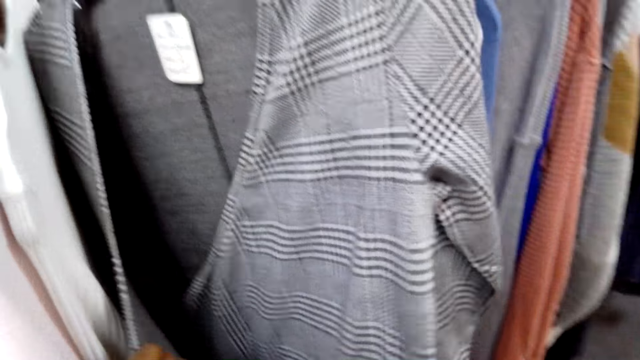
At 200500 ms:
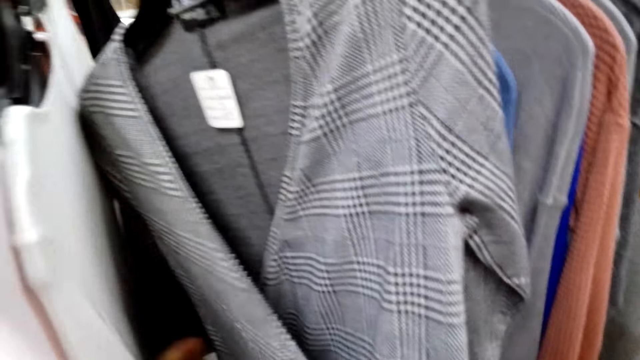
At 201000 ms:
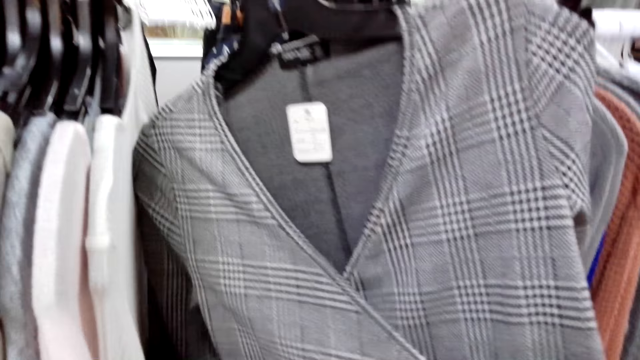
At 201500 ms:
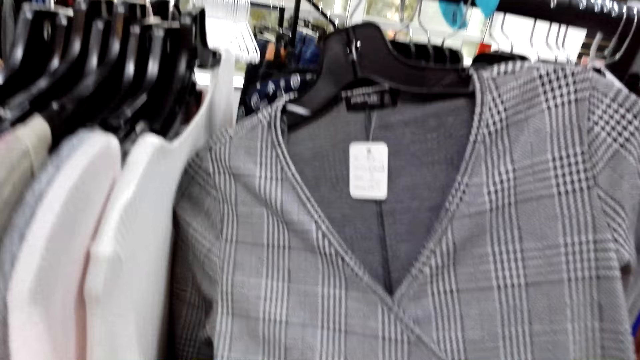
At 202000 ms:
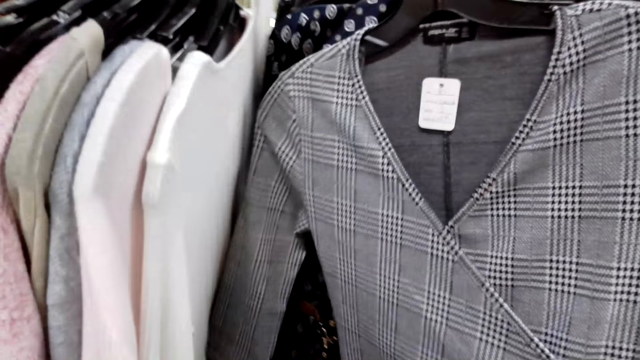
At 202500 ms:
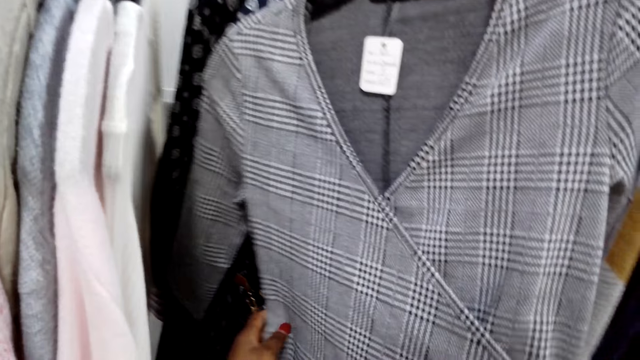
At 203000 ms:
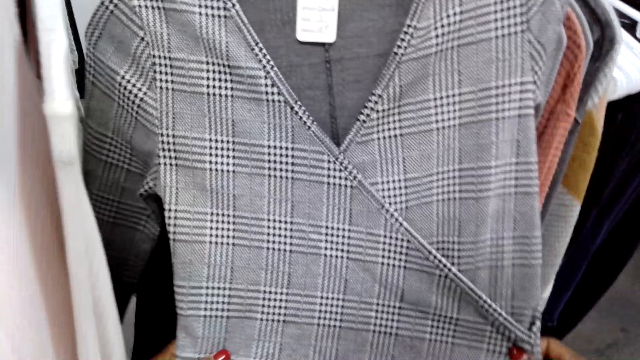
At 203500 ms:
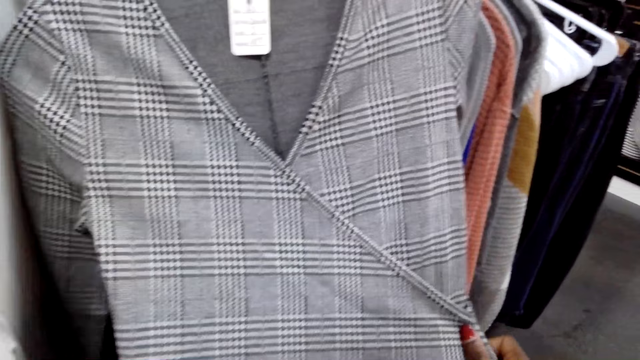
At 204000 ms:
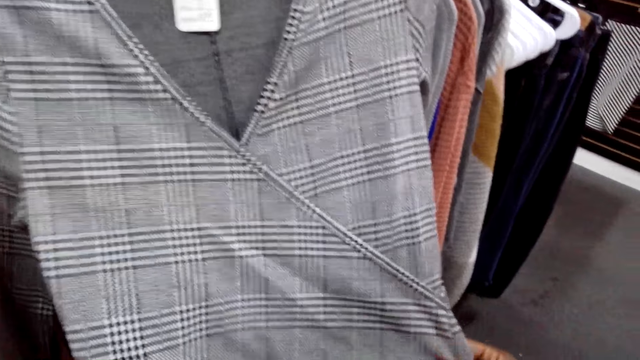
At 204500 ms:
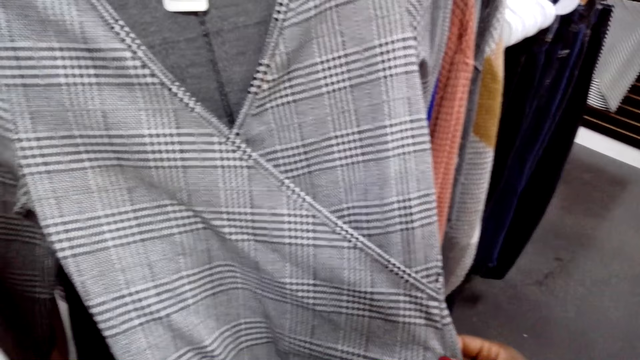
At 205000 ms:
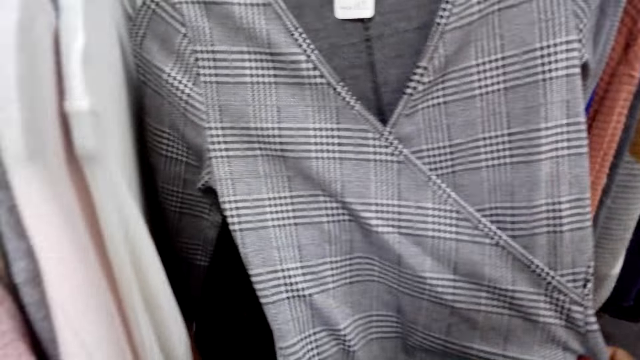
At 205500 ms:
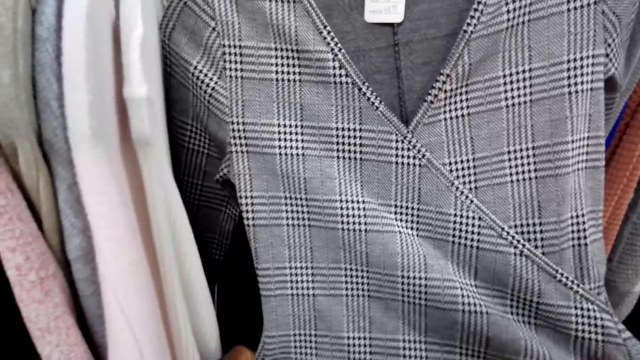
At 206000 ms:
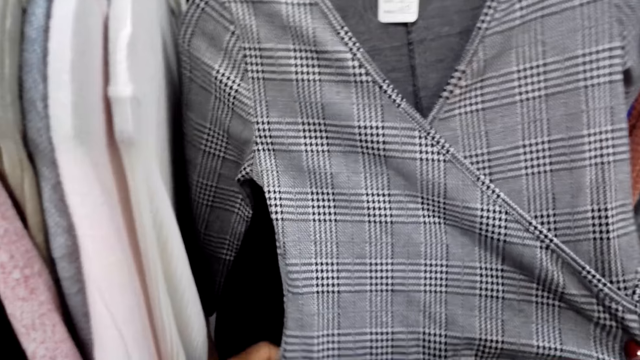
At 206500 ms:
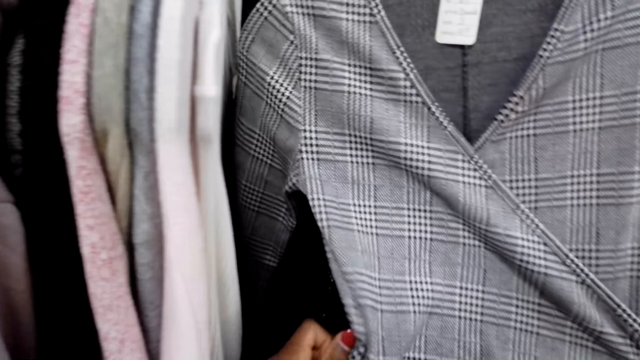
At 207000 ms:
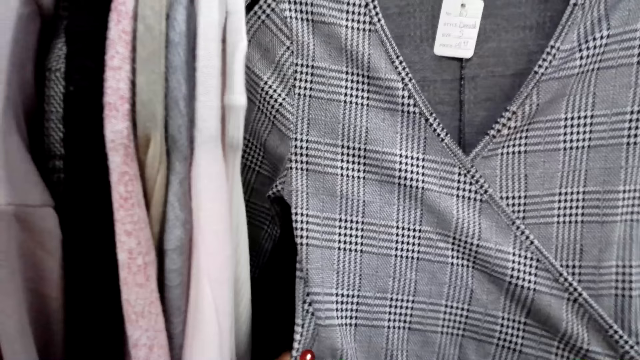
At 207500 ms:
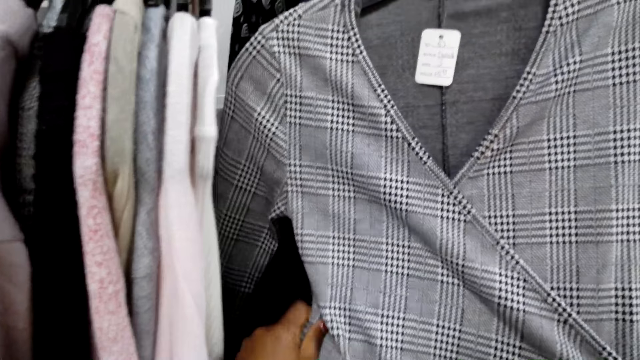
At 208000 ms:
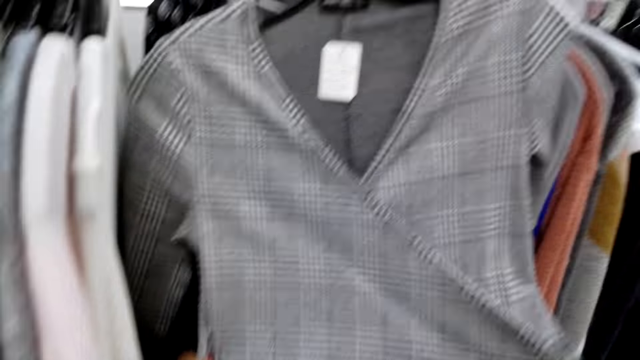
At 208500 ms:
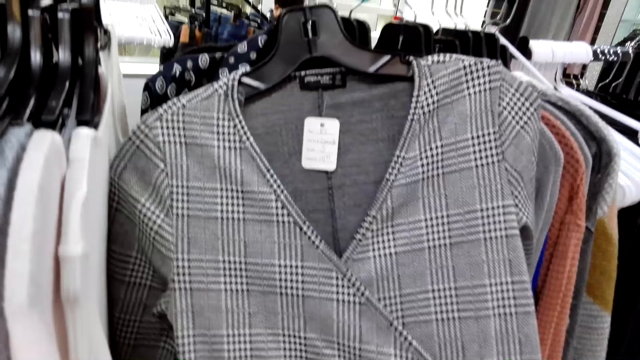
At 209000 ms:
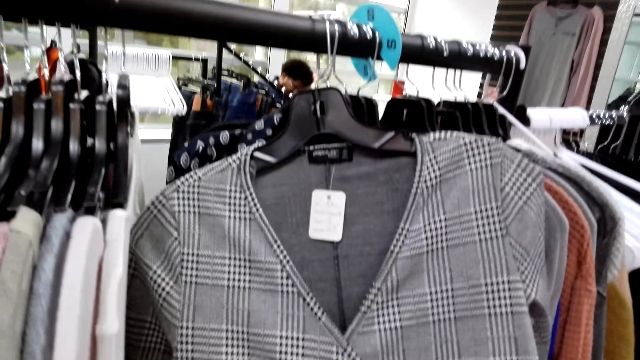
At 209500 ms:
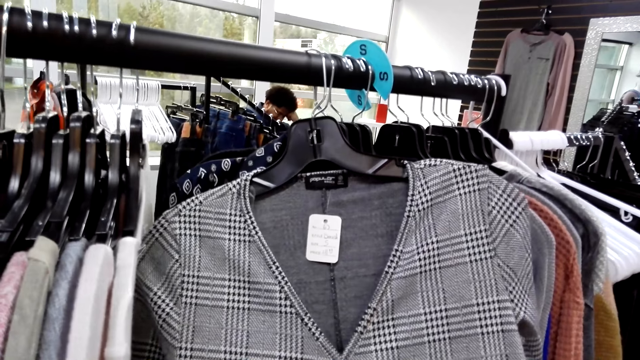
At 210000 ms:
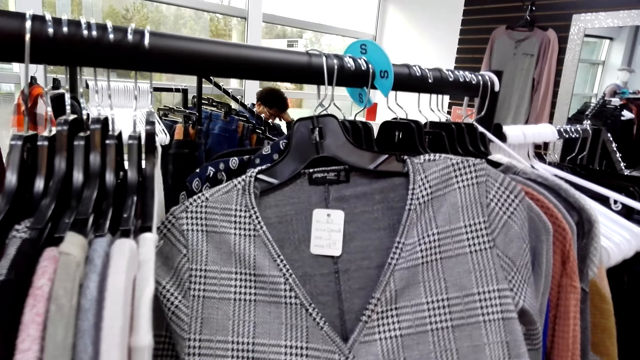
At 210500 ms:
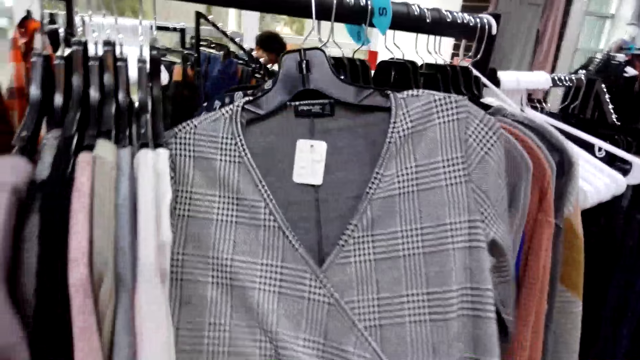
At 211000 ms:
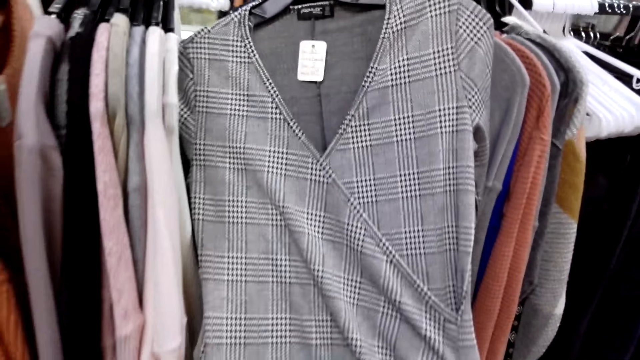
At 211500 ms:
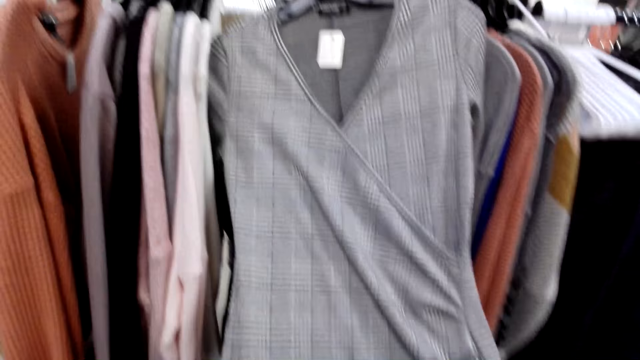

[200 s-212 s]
The camera wearer looks at the cloth.

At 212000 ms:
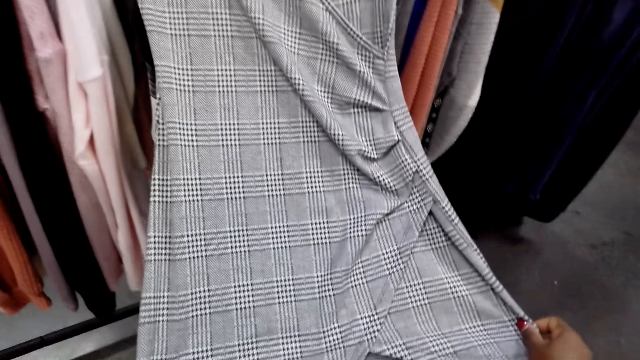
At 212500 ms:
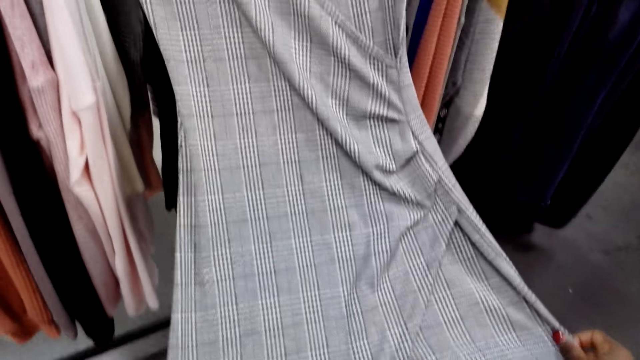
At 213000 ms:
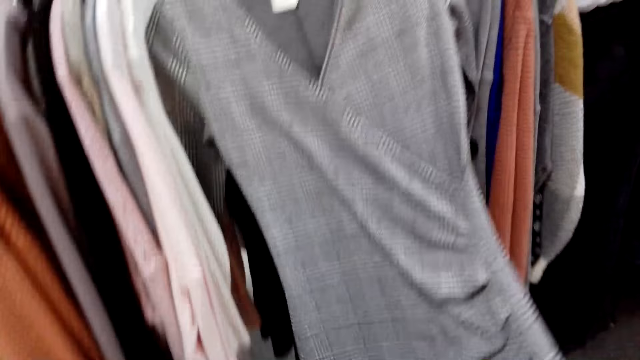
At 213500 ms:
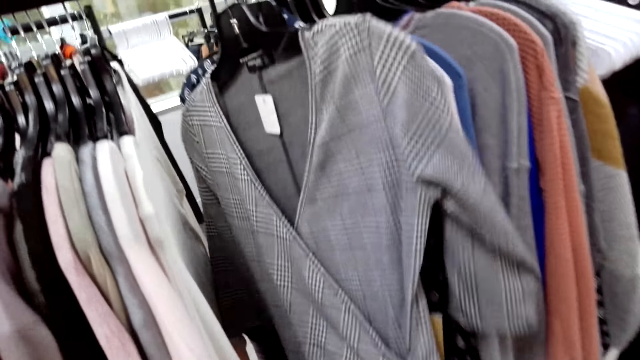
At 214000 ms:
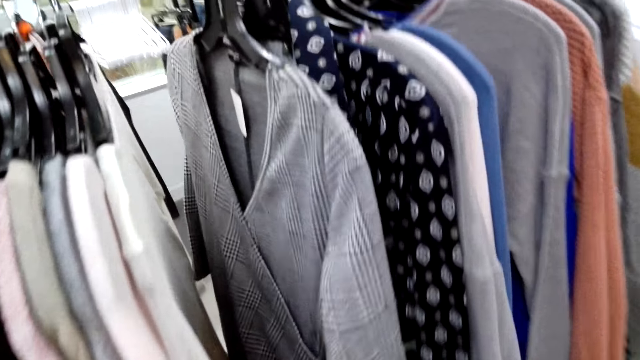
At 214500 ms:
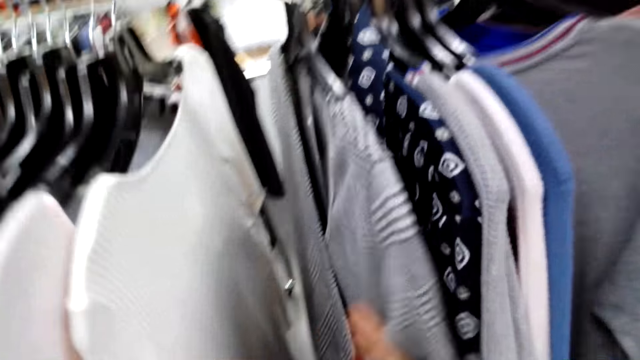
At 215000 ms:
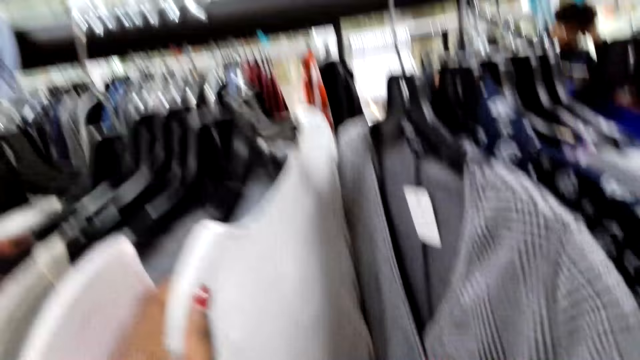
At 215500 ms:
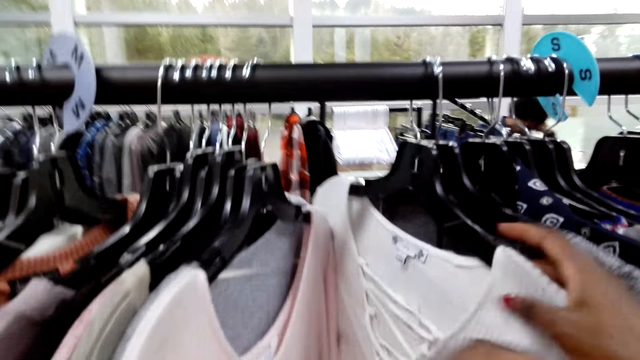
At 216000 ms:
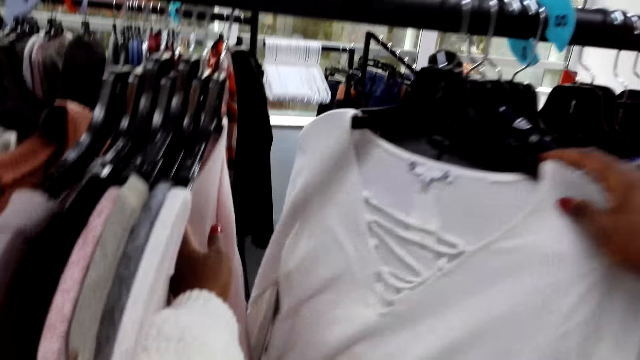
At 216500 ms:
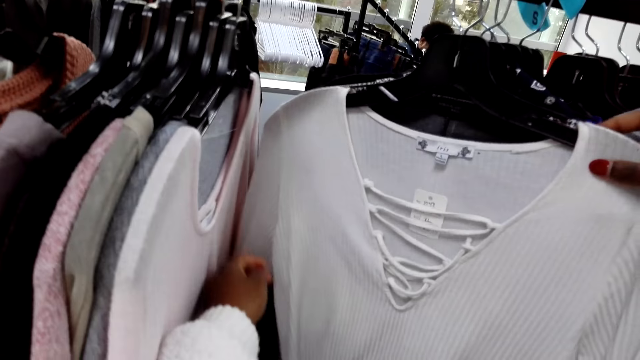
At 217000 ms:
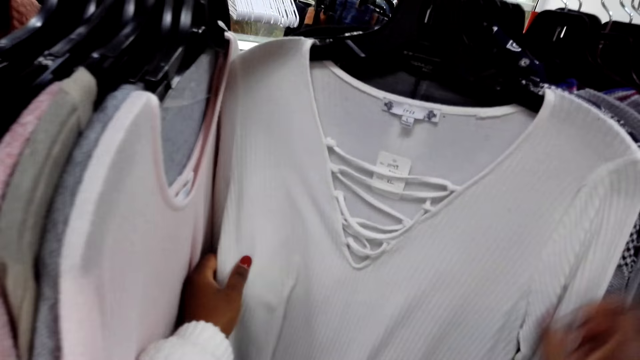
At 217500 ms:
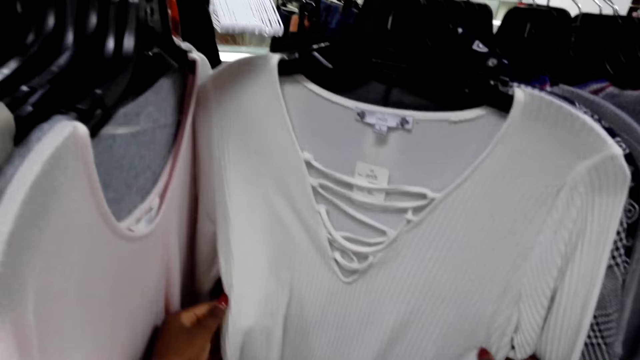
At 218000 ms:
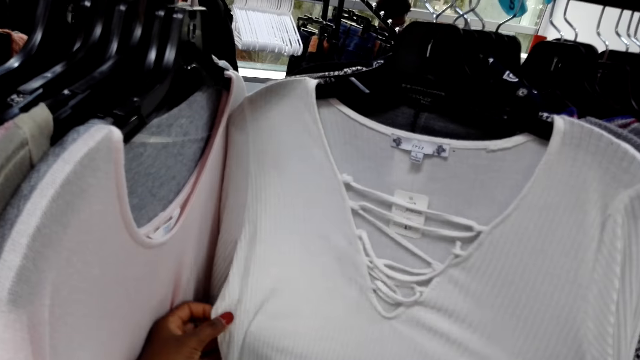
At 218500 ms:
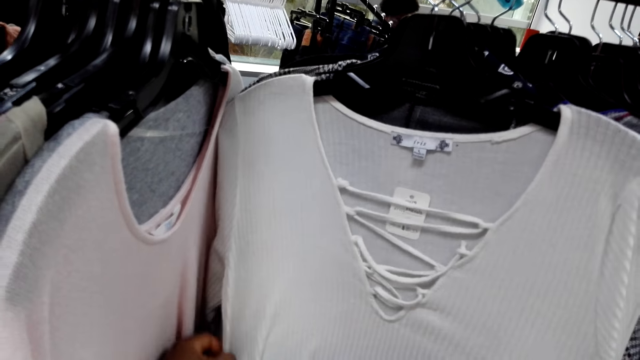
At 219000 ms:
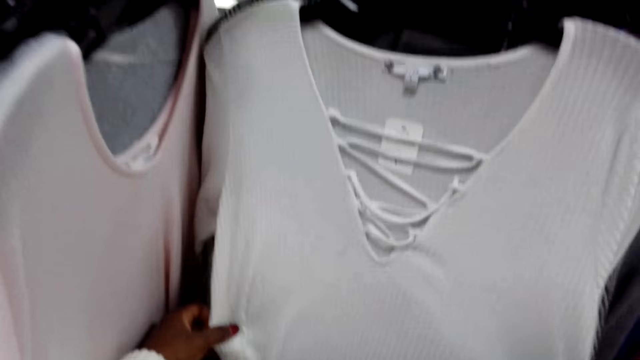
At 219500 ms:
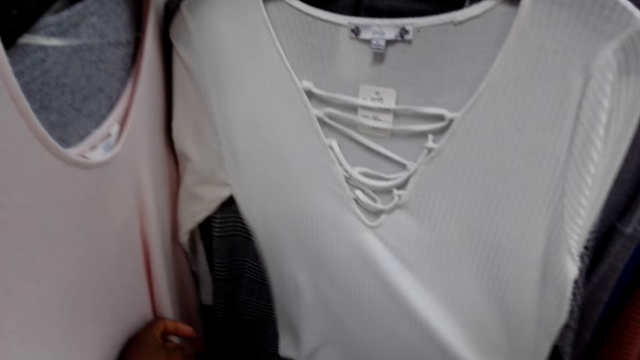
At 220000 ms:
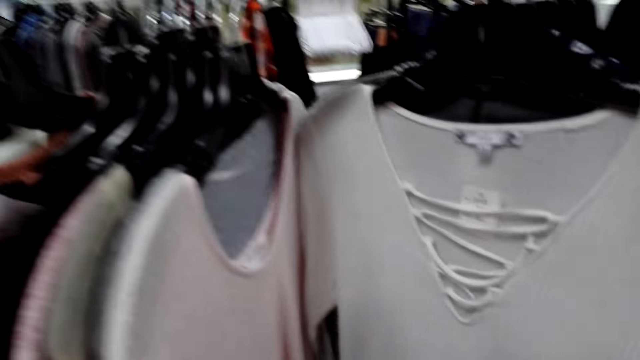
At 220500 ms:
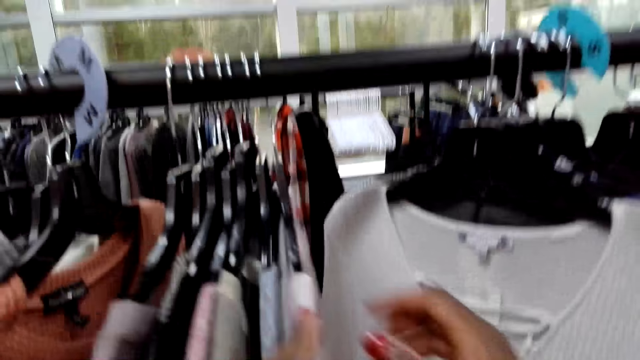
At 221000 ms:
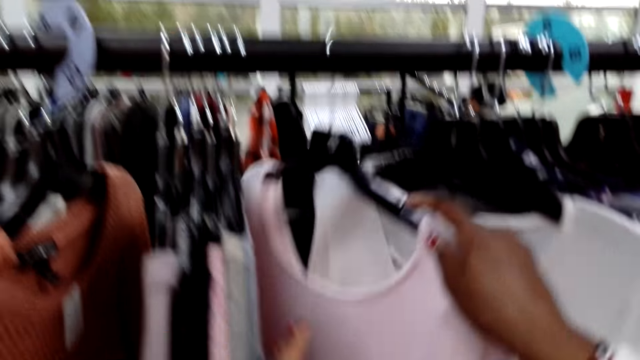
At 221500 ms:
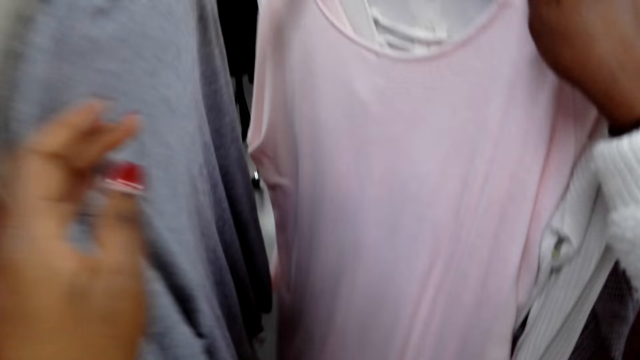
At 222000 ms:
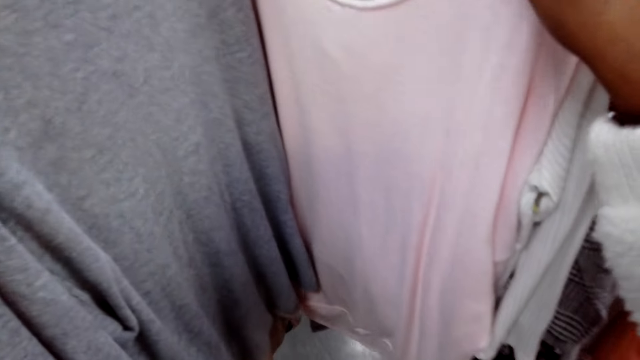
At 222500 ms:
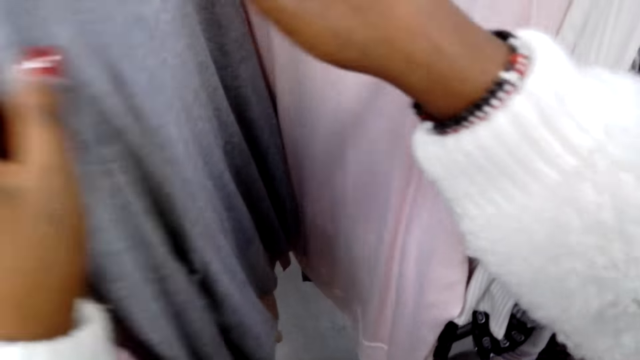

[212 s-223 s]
The camera wearer checks a blouse on a hanger. They straighten the blouse. They check the blouse on a hanger.
